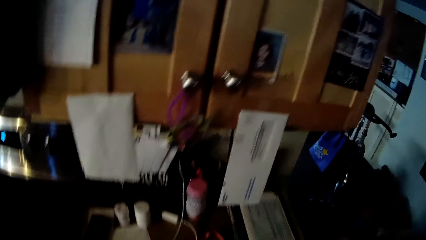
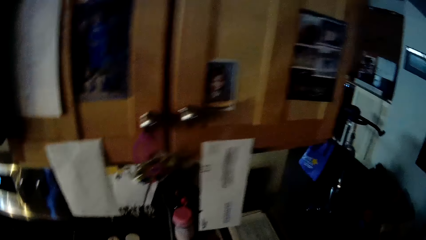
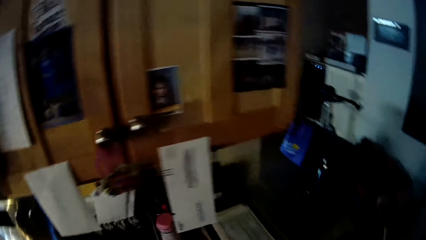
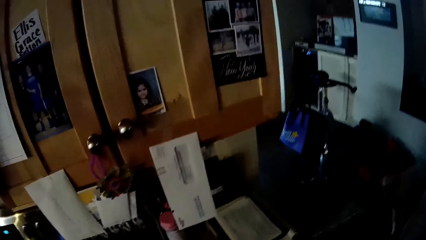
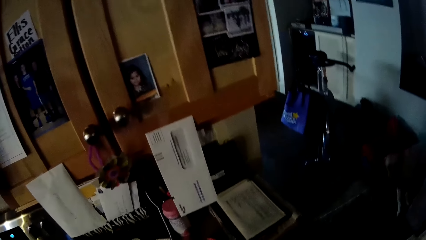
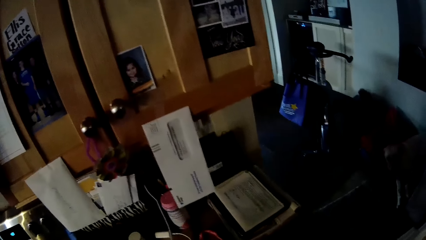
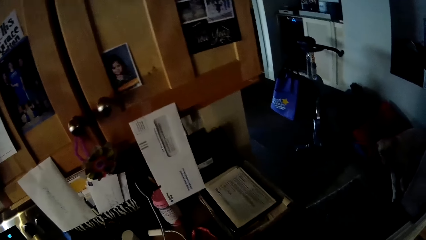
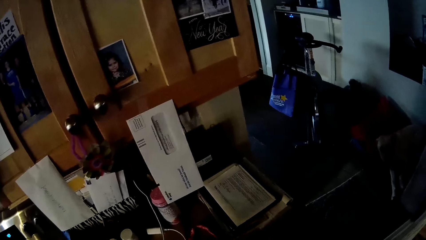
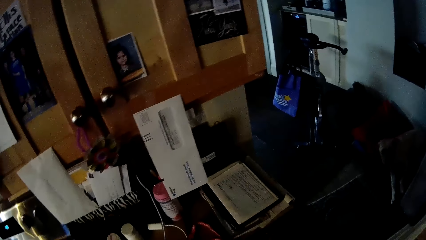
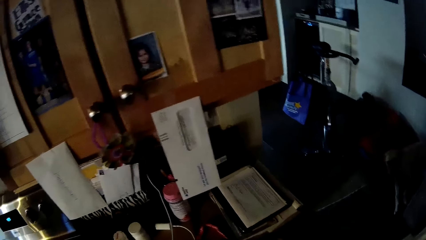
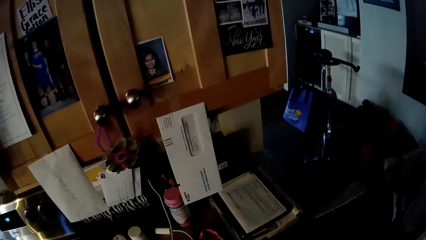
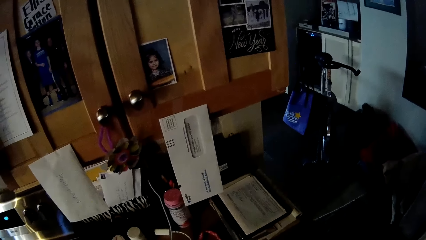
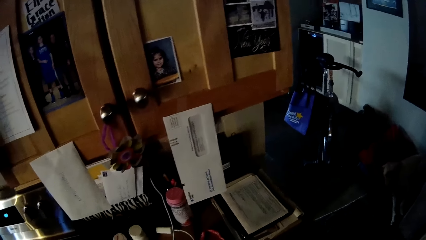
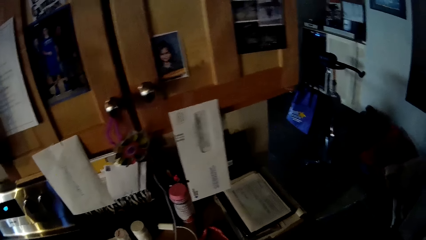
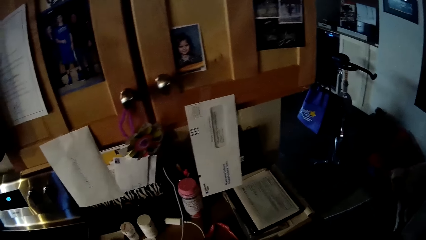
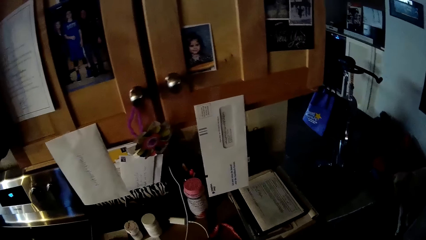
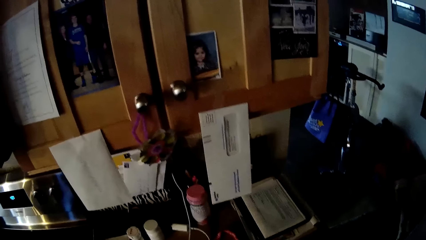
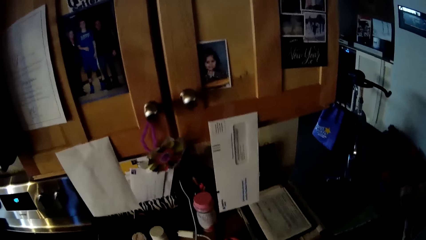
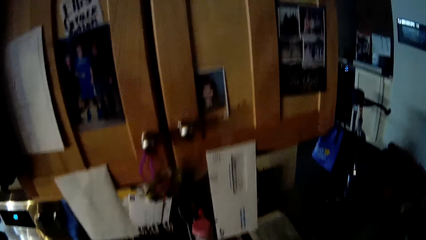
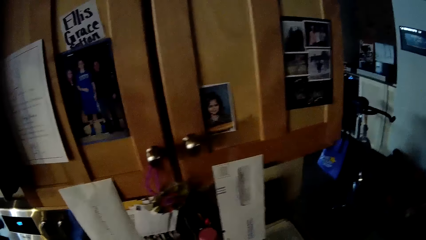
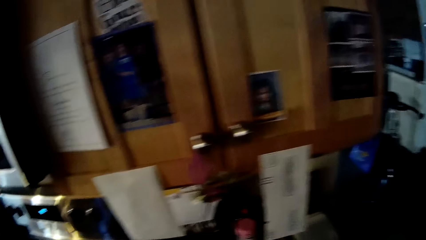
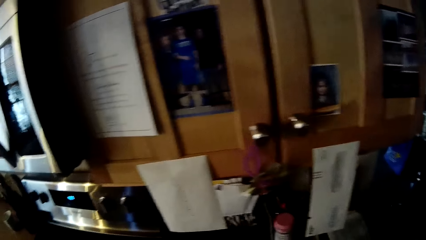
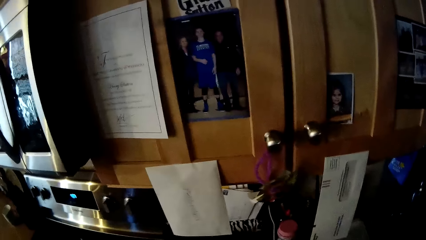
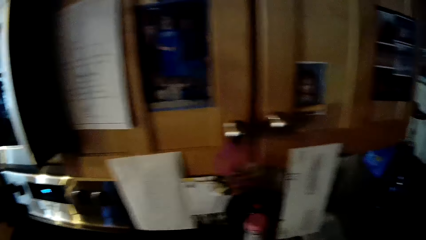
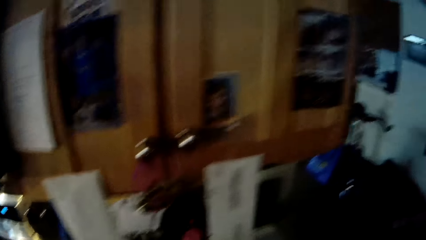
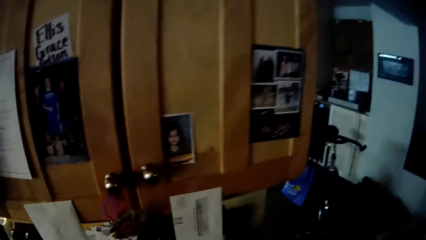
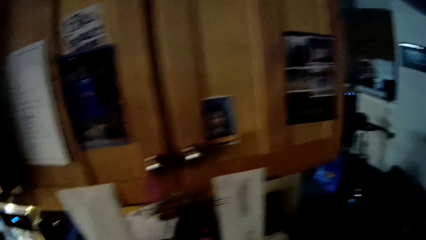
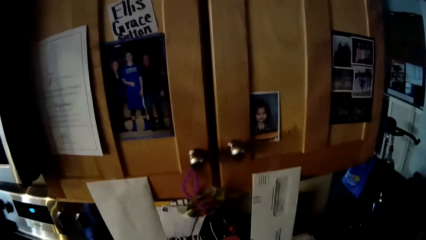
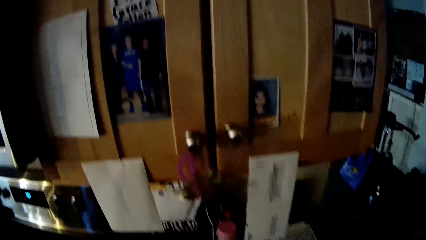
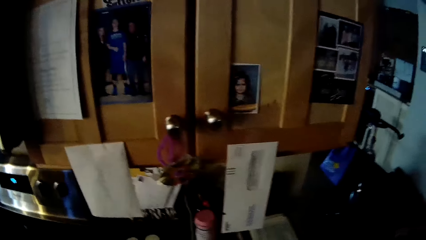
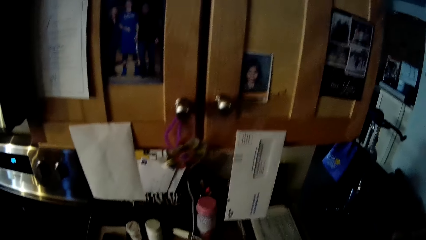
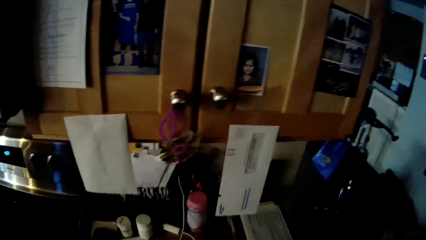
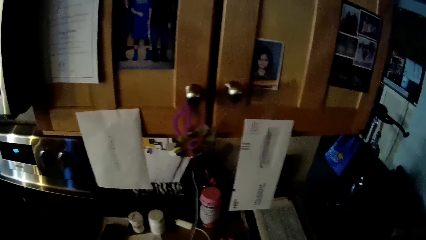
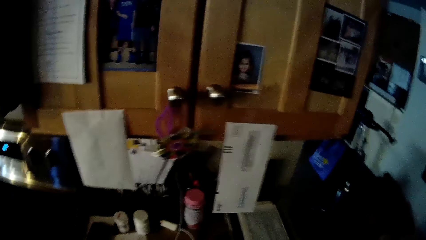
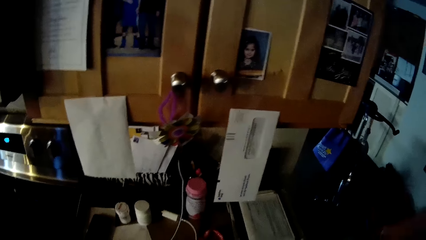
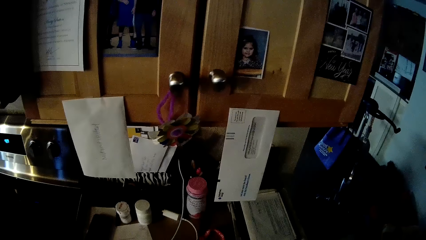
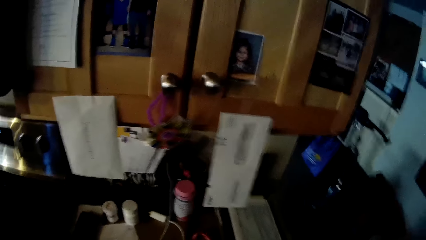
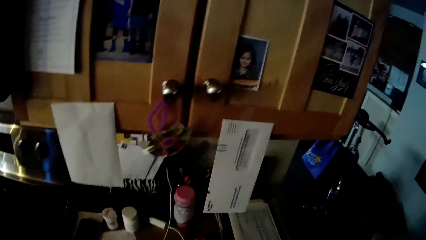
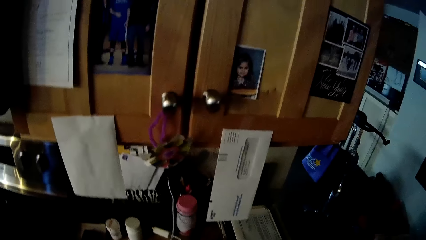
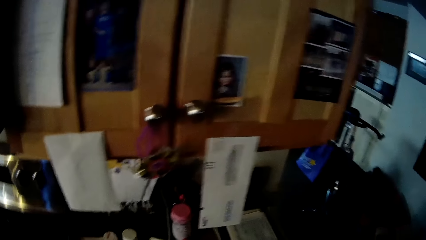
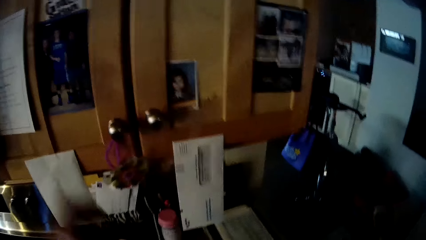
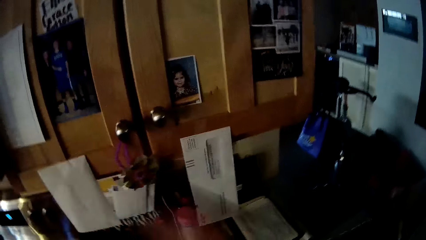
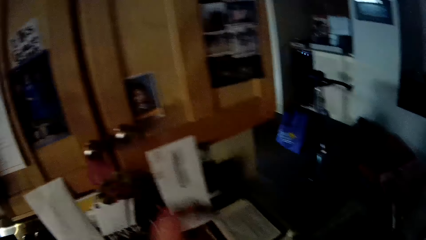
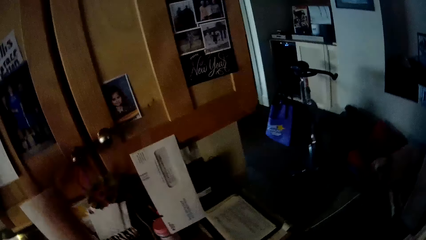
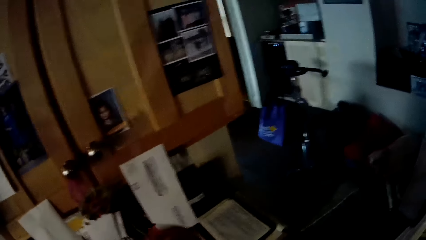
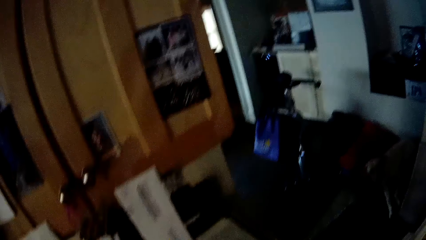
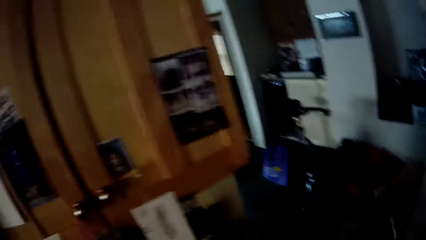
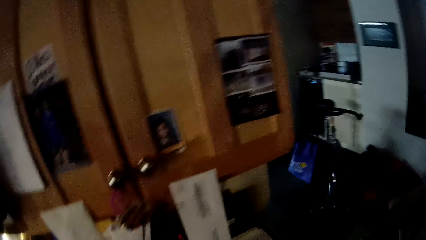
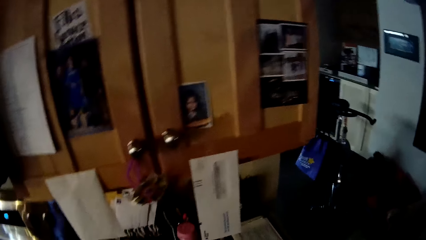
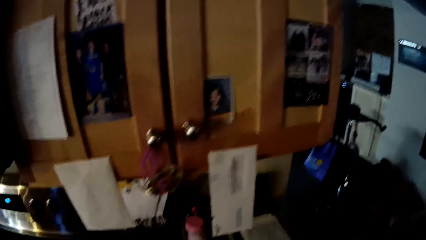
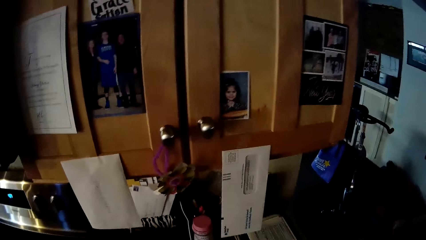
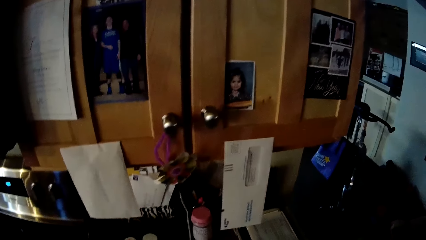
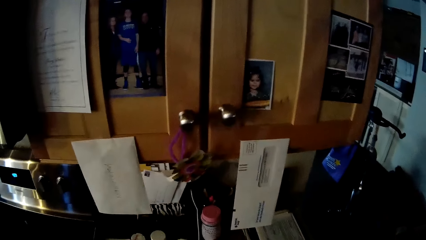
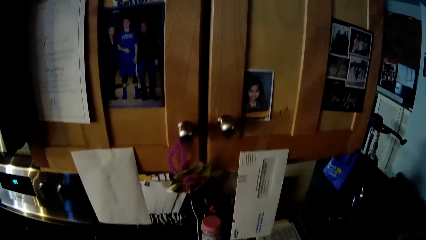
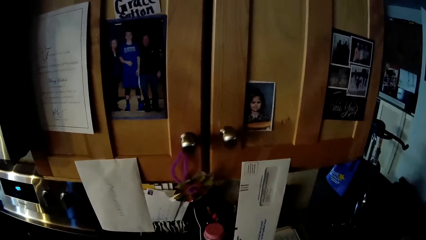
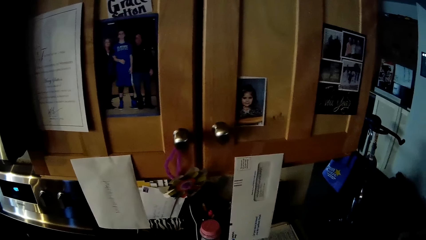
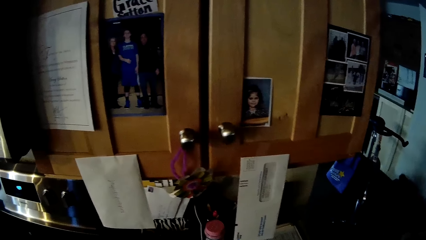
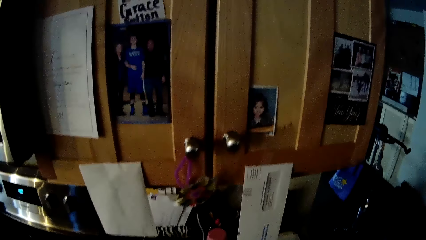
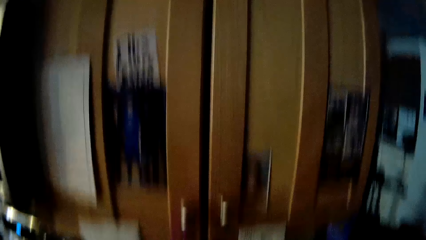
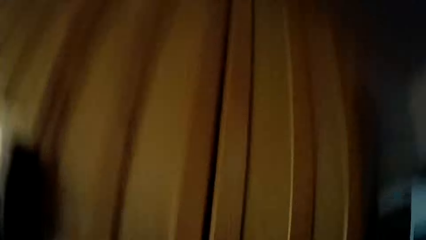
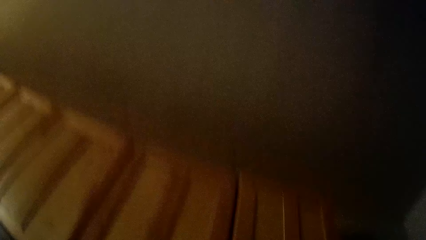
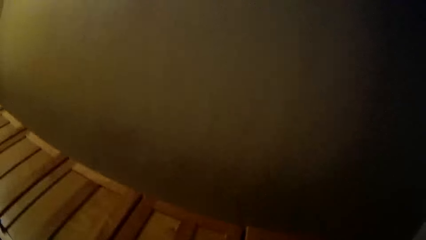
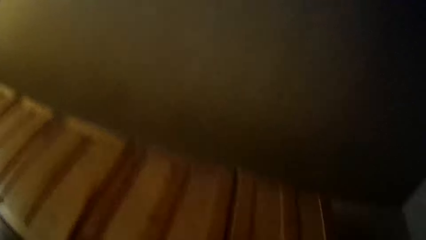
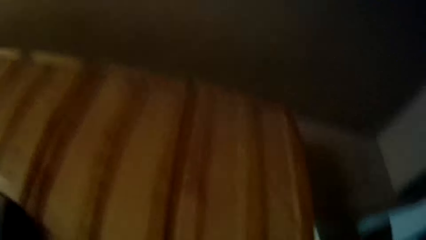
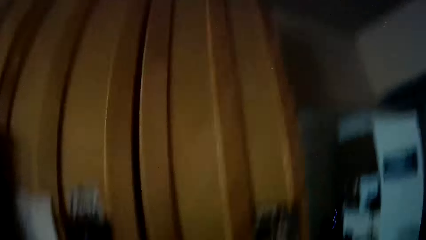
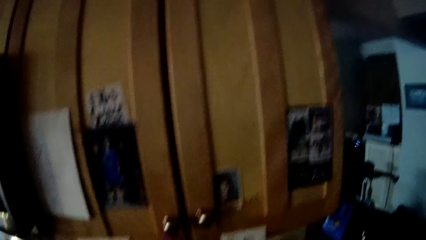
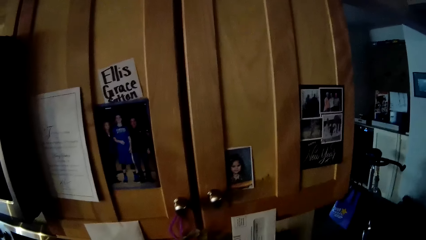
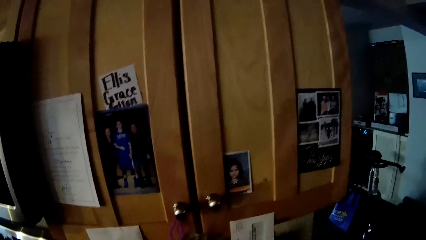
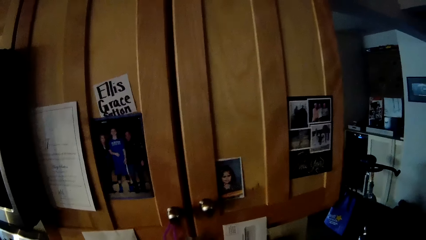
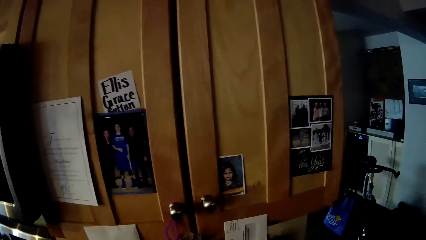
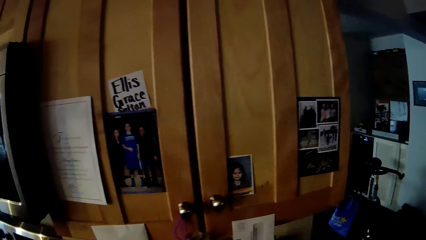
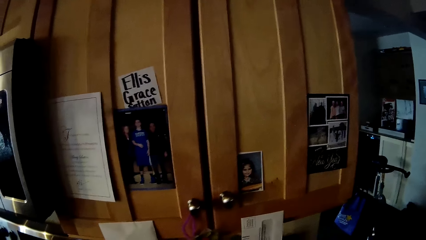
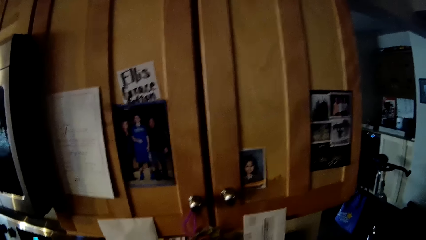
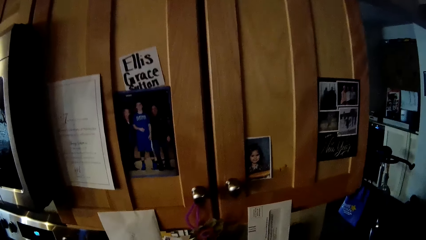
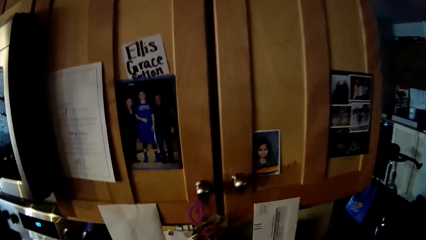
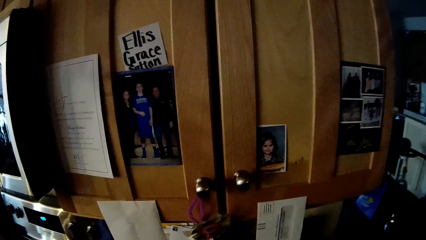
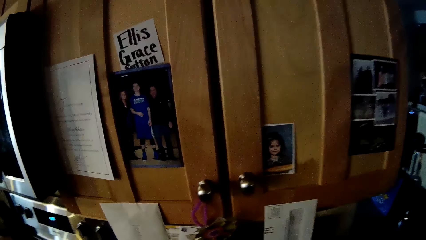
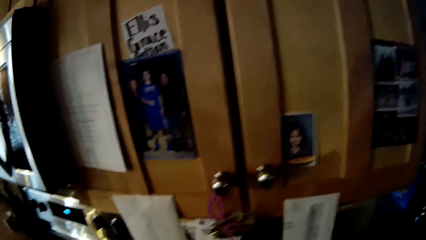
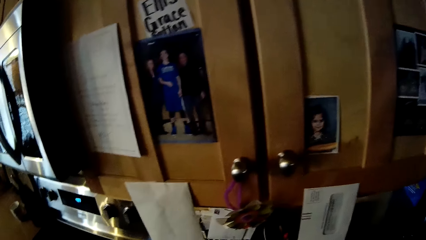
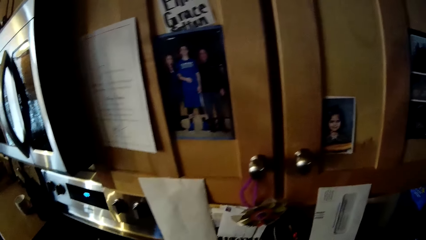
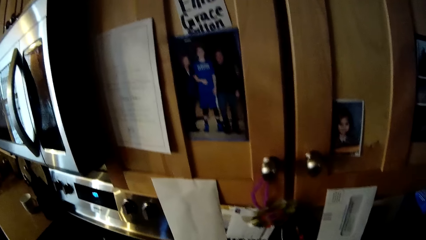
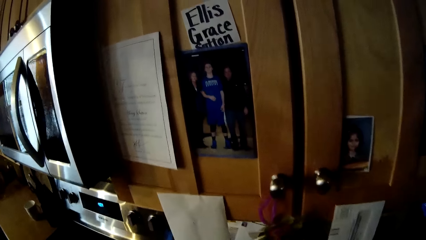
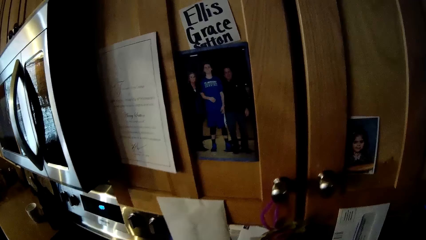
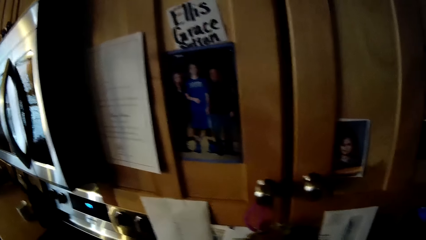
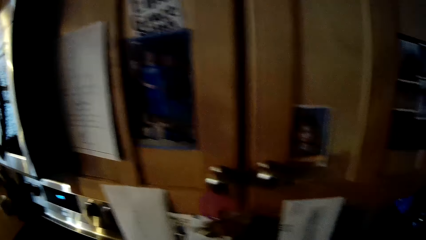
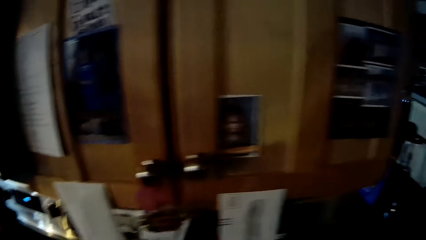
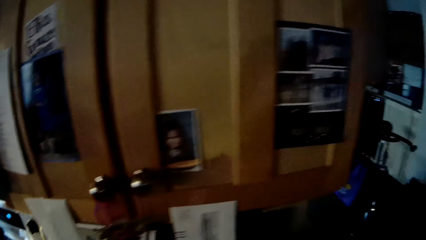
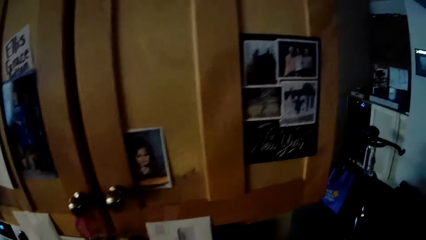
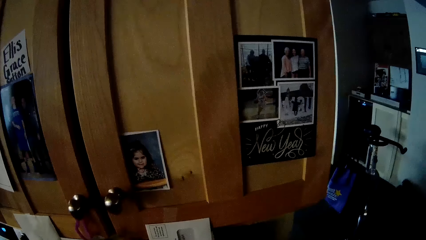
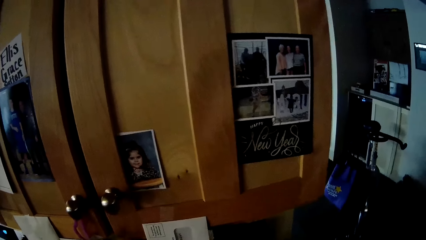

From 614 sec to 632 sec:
The camera wearer shakes the bottle in his hand. He stares at the pictures on the cupboard. He moves around. He moves his hands. He stares at the pictures on the cupboard. He looks around the house. He looks up. He looks forward. He stares at the pictures on the cupboard.
